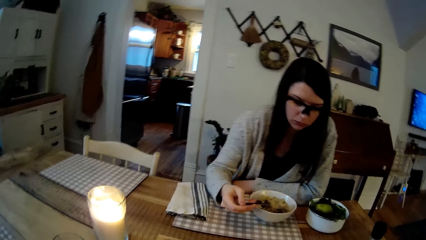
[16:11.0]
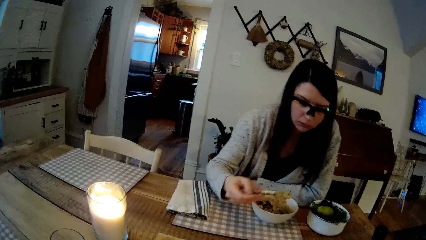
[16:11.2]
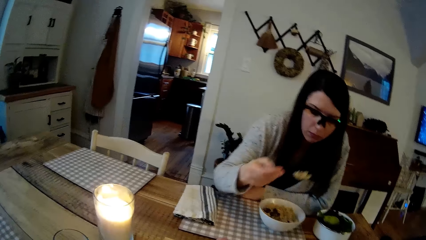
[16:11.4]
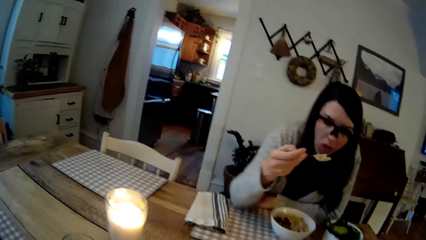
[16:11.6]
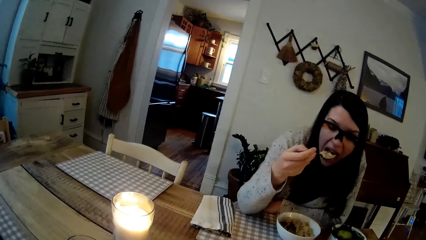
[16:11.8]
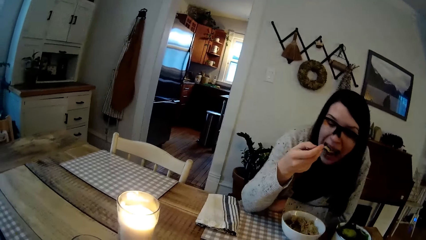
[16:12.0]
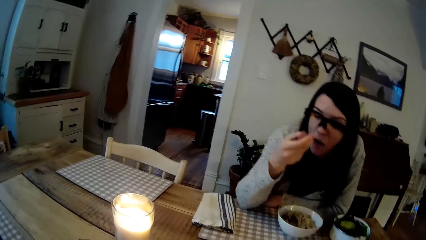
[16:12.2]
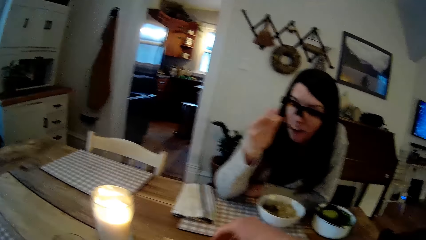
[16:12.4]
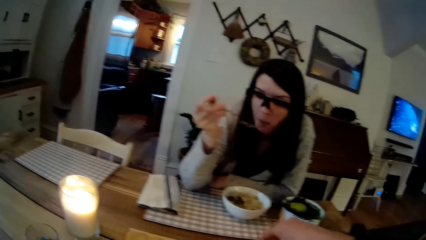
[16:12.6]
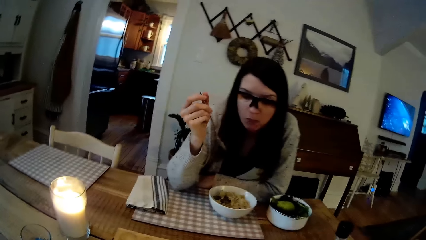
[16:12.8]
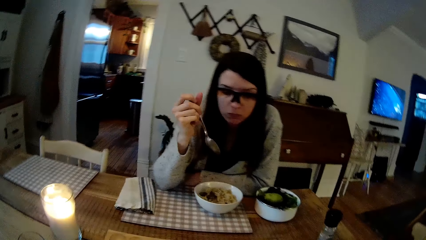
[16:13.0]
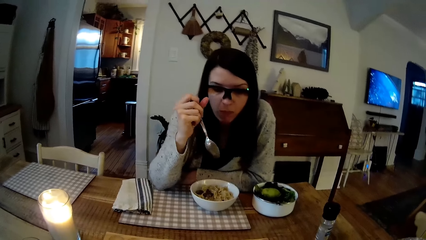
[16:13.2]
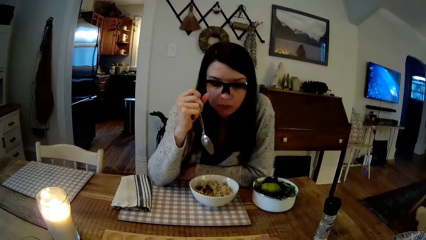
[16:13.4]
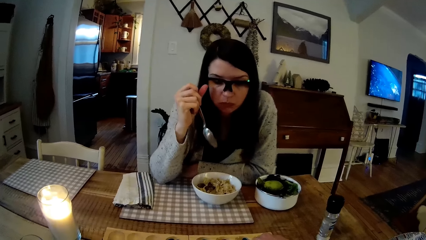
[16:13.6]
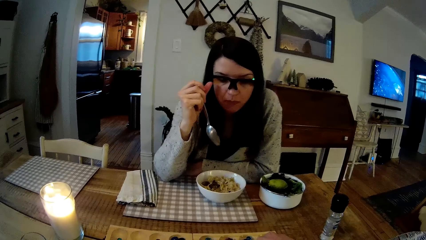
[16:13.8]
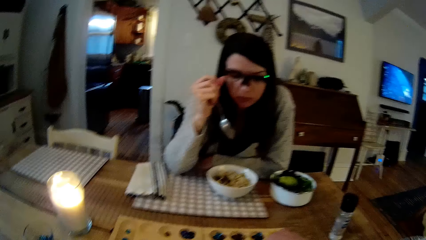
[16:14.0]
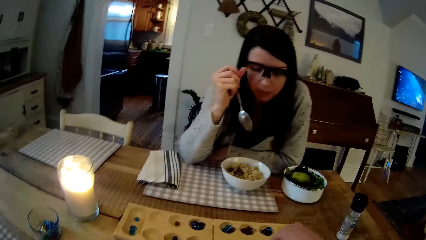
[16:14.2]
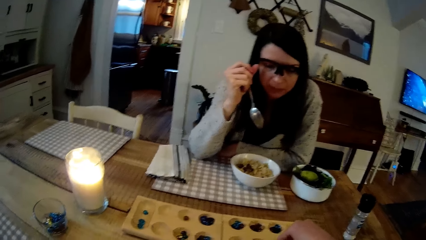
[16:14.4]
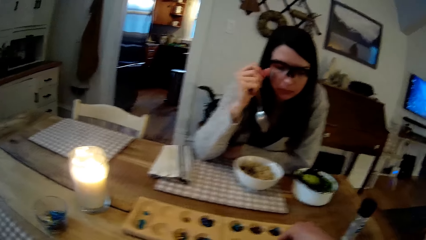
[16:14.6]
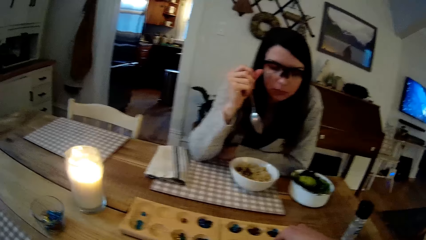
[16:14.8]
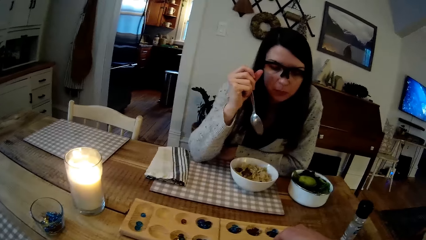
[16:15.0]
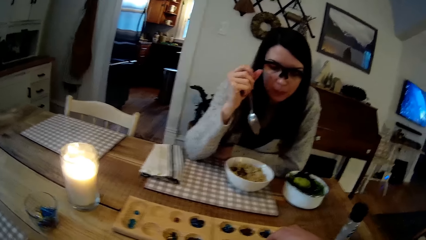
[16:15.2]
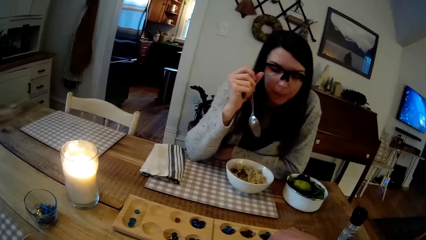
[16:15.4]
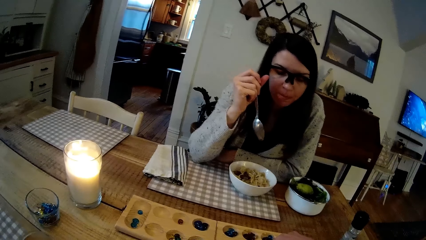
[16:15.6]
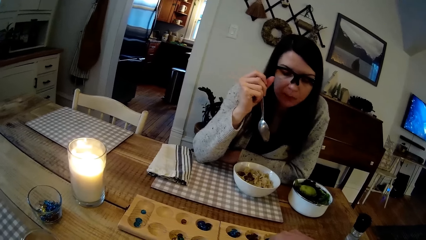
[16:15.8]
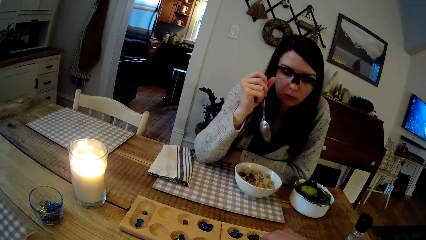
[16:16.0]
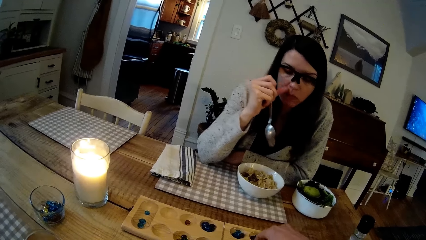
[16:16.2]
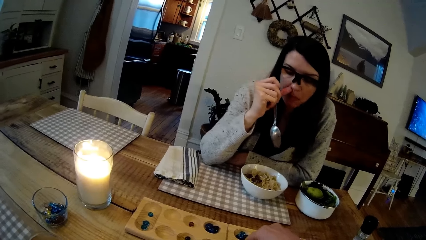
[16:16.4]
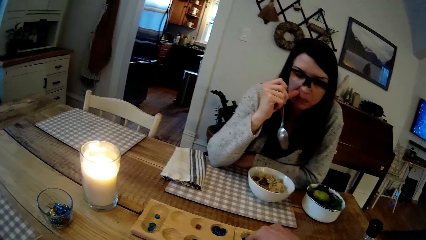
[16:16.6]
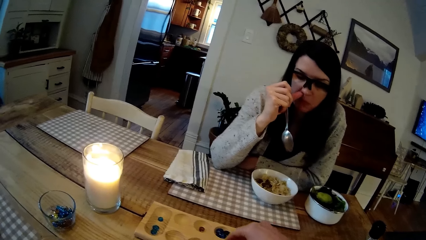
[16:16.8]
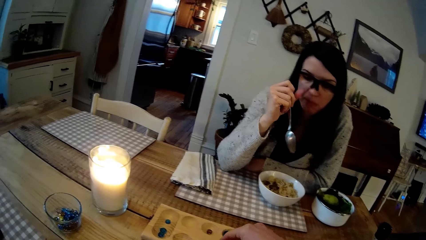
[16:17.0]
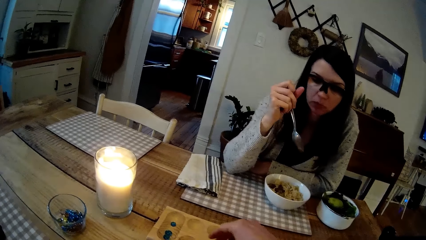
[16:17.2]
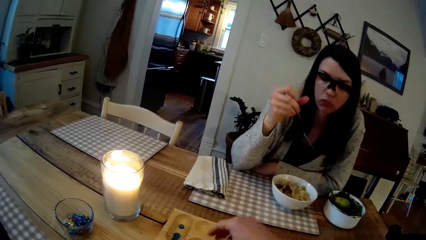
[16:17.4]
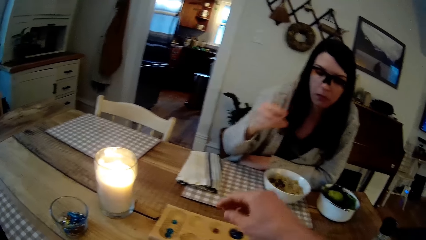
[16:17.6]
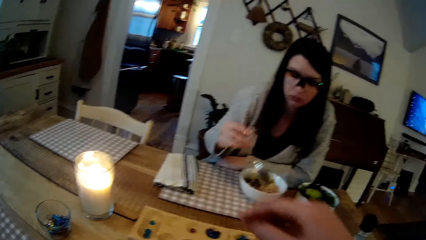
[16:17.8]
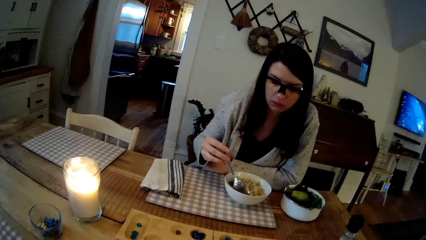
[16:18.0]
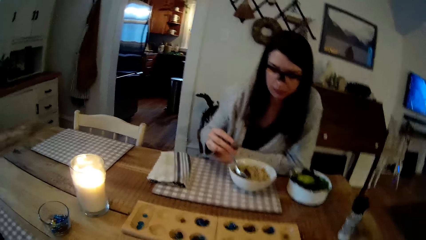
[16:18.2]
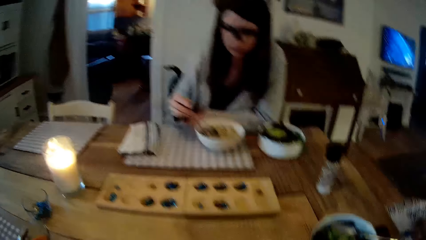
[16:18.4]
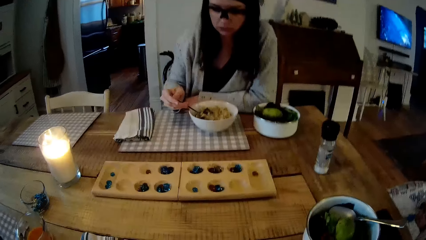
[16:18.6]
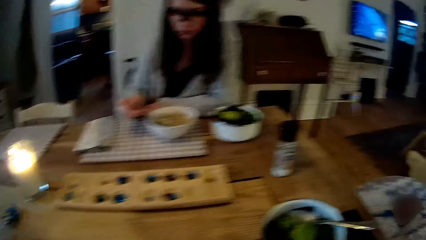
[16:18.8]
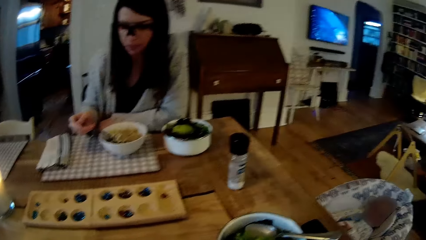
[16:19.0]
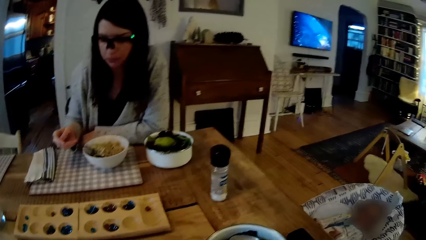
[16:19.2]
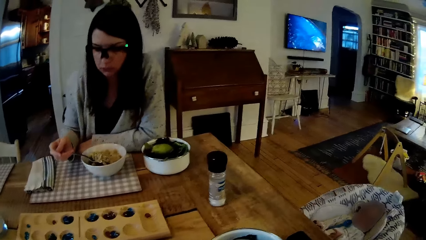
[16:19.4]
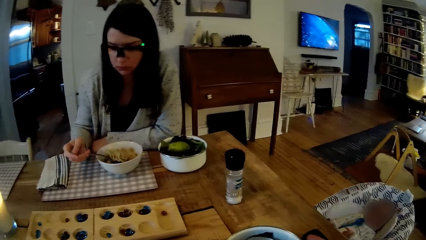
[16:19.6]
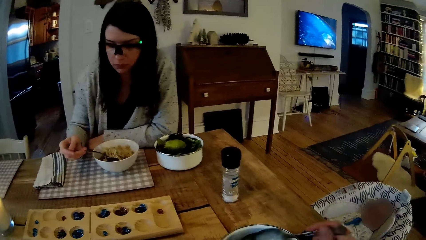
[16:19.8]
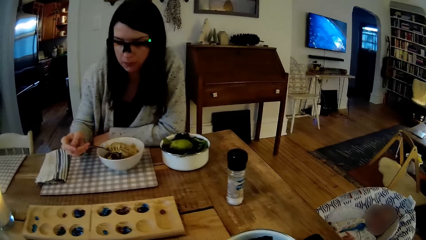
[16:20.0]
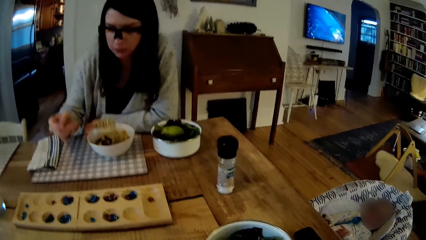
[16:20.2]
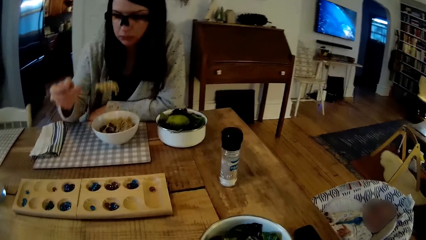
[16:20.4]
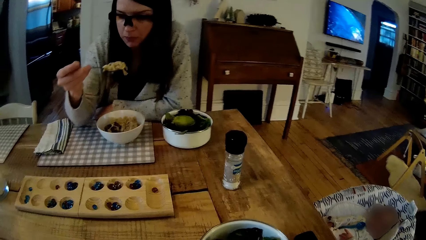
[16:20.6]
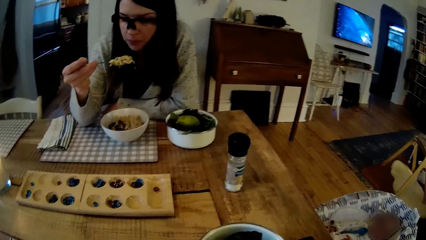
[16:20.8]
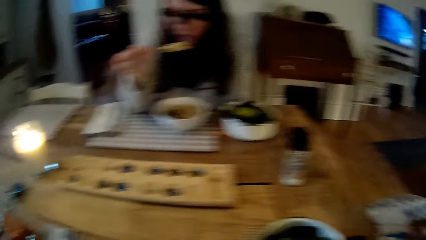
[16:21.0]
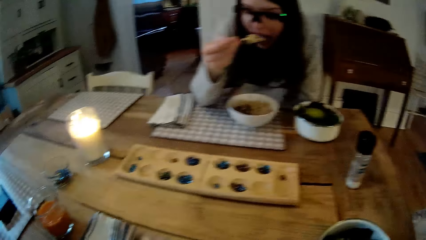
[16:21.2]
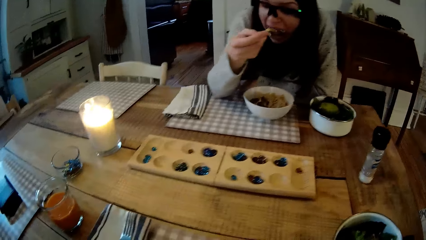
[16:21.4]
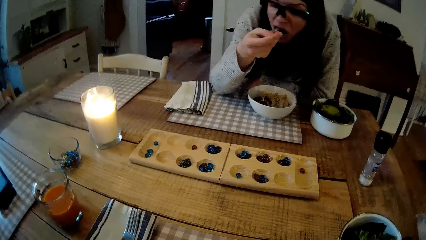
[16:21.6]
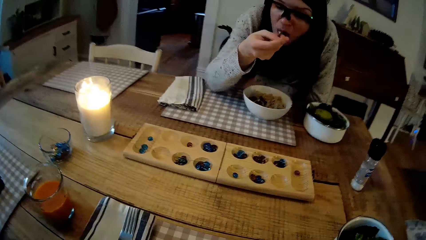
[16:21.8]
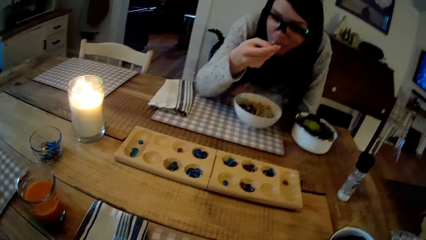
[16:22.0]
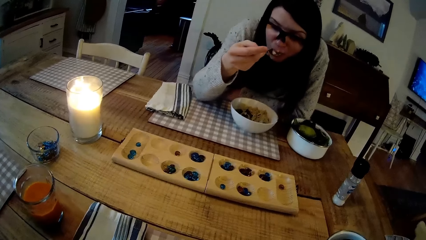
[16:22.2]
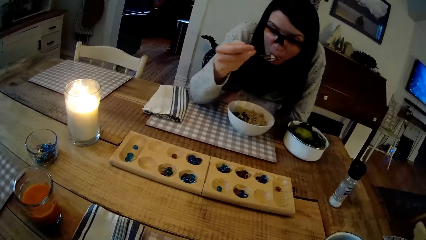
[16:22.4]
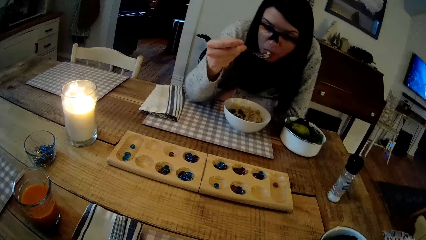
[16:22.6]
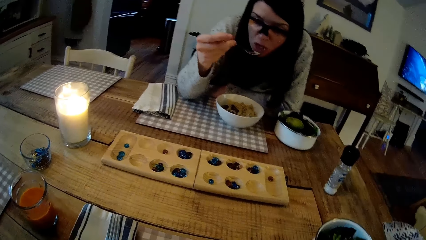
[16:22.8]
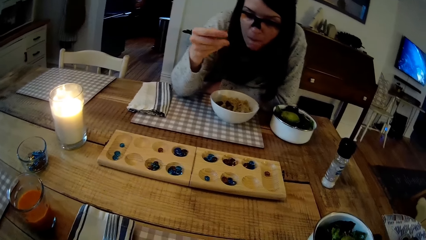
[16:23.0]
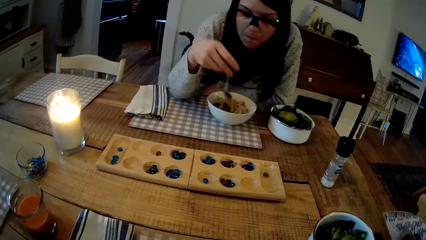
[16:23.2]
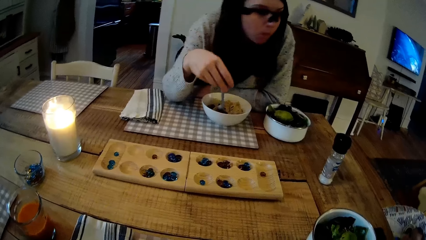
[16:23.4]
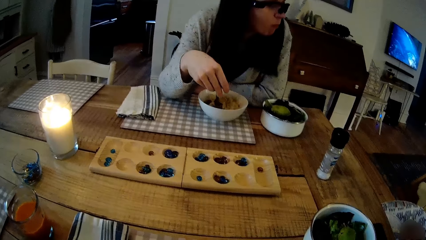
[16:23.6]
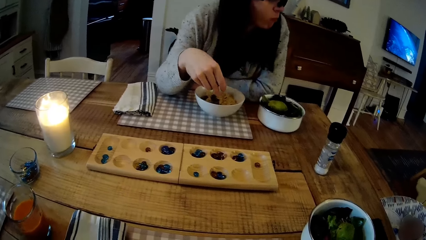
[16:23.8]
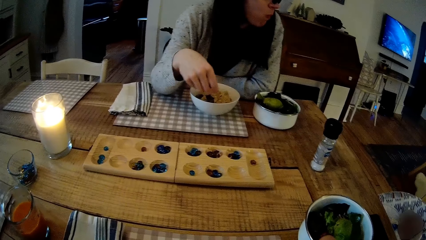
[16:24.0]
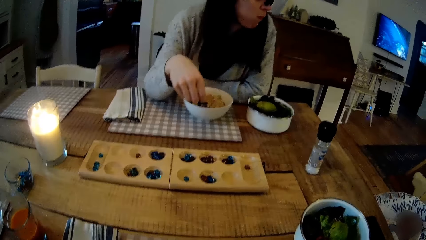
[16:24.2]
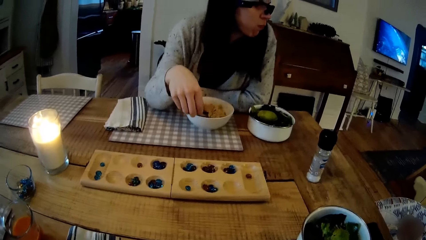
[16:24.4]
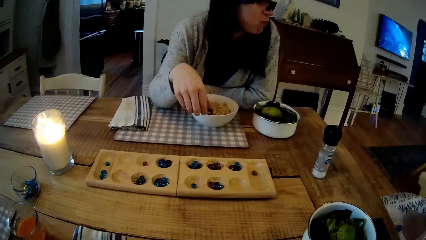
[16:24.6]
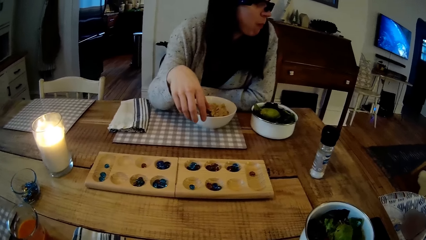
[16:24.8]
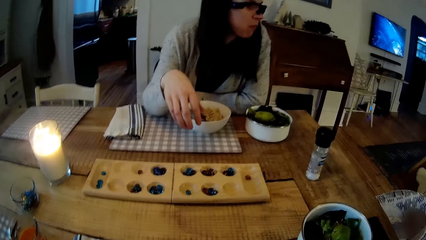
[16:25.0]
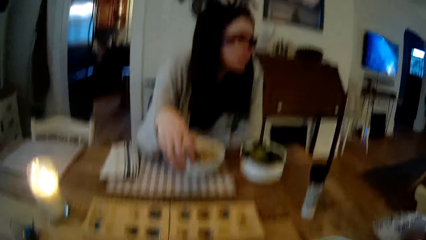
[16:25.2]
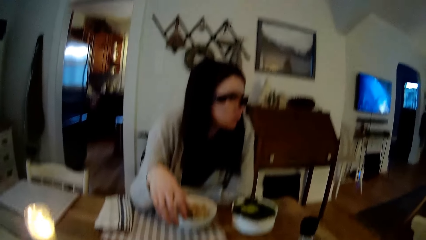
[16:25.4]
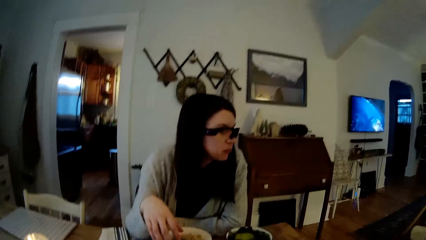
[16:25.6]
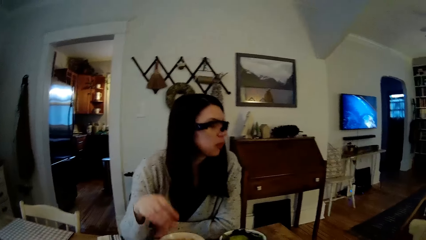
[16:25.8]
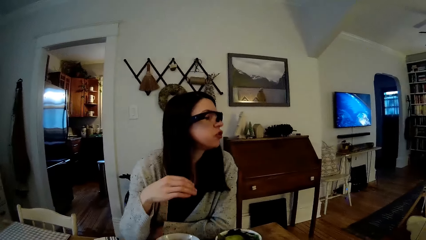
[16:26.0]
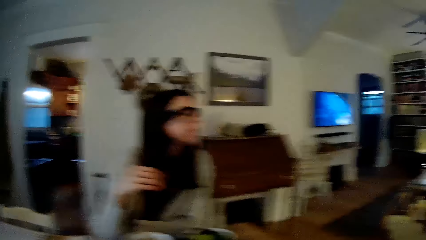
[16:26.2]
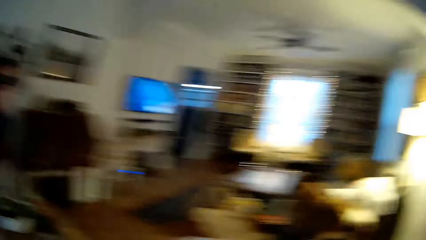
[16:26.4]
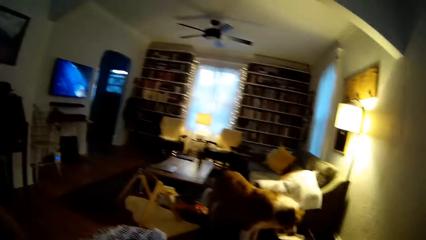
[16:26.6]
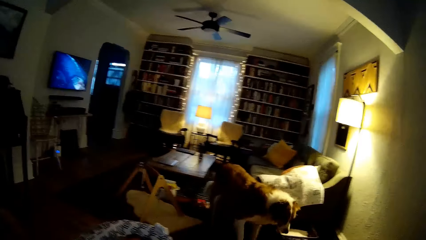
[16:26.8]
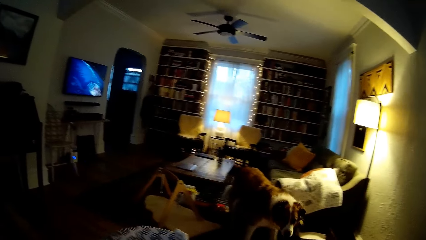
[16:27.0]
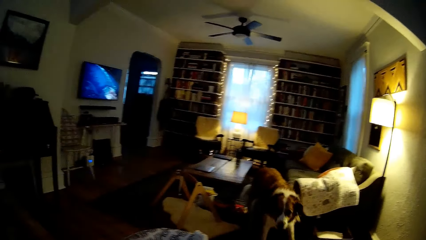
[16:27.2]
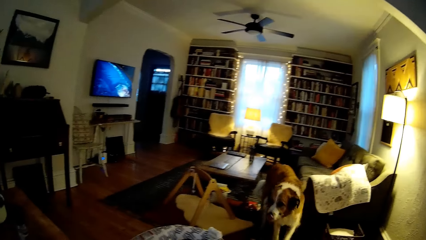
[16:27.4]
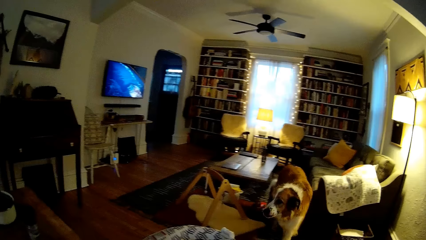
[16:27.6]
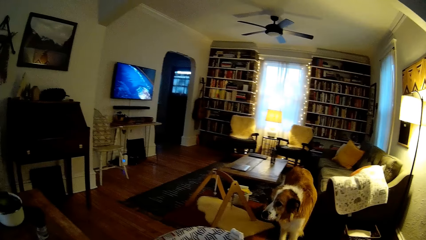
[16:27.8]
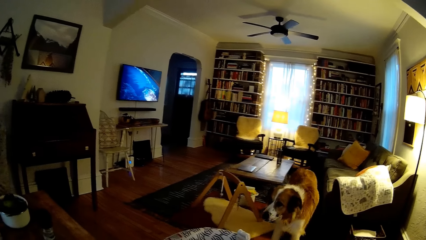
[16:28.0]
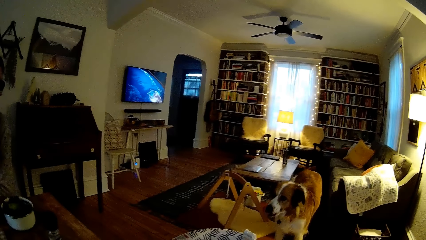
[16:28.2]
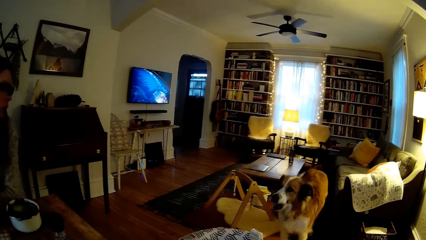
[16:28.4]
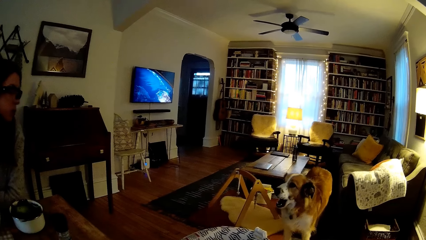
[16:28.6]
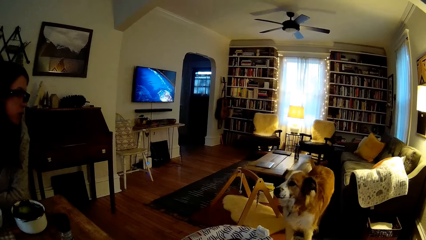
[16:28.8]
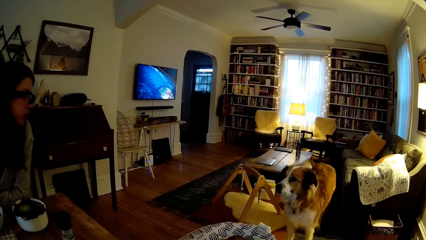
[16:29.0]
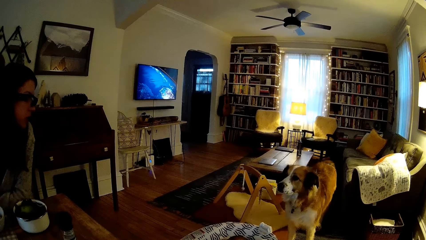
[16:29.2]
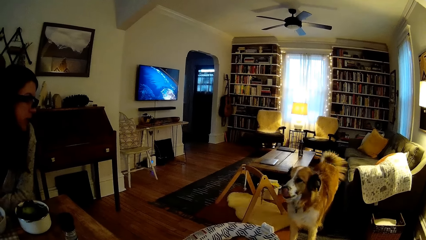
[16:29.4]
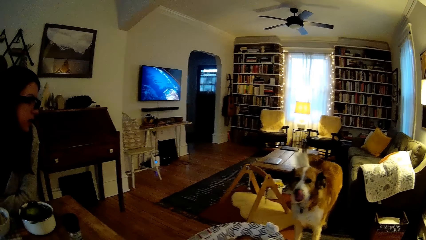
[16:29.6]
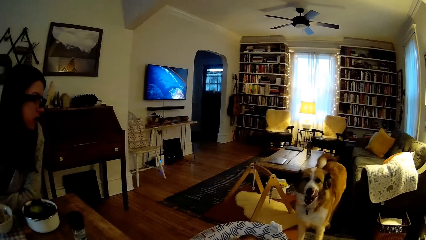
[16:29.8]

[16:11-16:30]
The woman eats macaroni with the spoon in her right hand. The camera wearer plays the mancala game with some seeds in his right hand. The woman scratches her nose with her right thumb. She touches her face. She eats macaroni with the spoon in her right hand and scoops the food. The camera wearer turns the vegetable with a spoon in his right hand. The woman eats the food. She puts the spoon on the plate. The camera wearer interacts with the dog.
